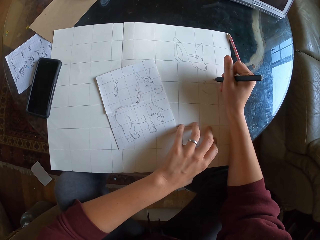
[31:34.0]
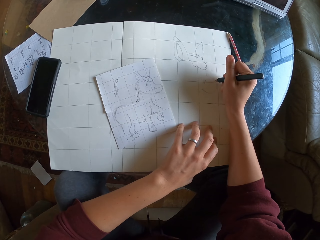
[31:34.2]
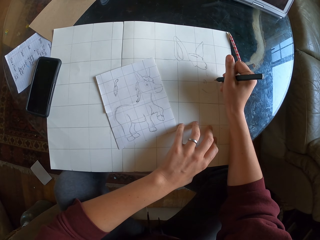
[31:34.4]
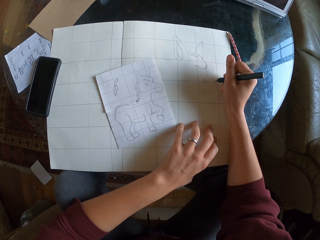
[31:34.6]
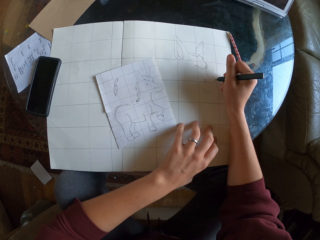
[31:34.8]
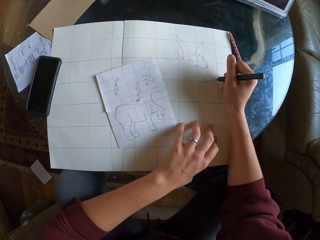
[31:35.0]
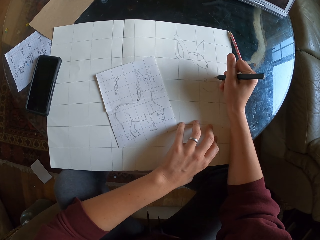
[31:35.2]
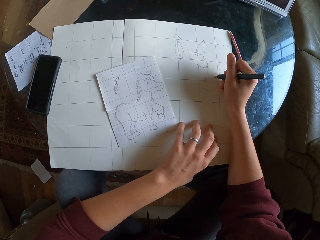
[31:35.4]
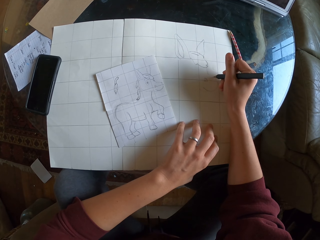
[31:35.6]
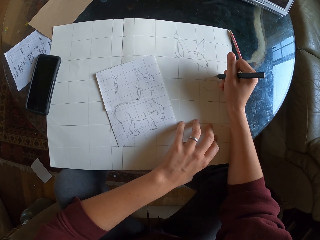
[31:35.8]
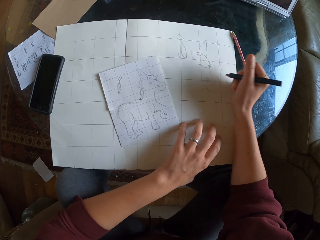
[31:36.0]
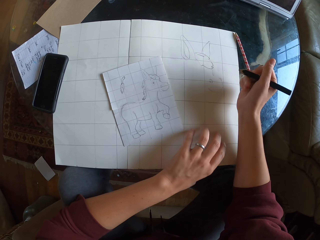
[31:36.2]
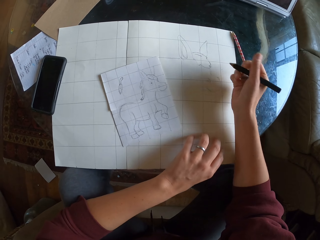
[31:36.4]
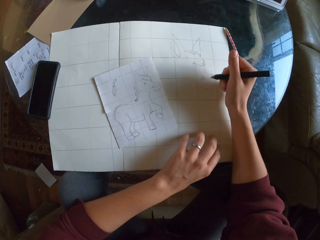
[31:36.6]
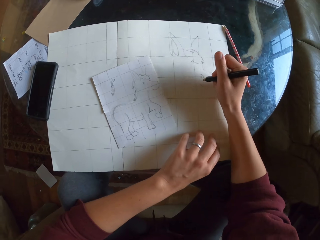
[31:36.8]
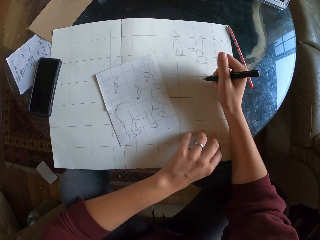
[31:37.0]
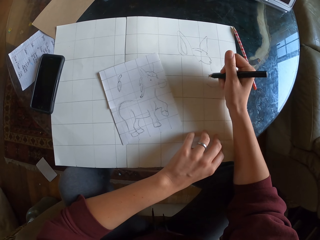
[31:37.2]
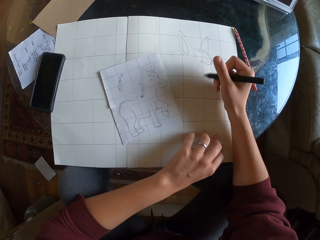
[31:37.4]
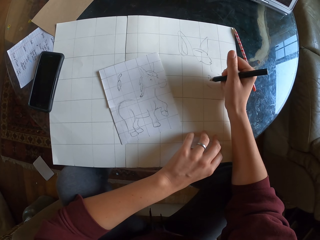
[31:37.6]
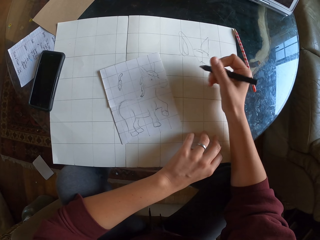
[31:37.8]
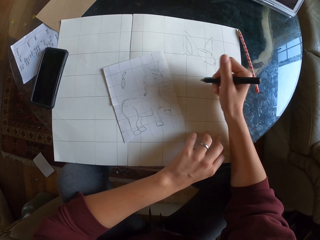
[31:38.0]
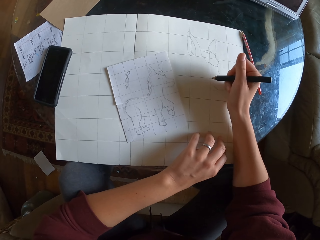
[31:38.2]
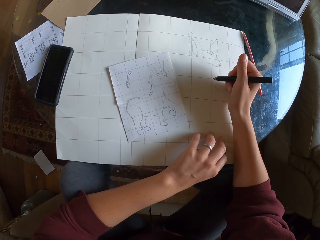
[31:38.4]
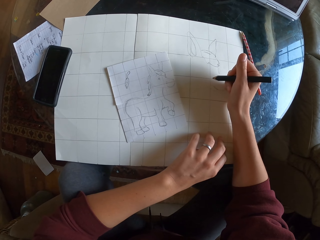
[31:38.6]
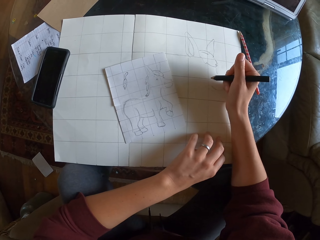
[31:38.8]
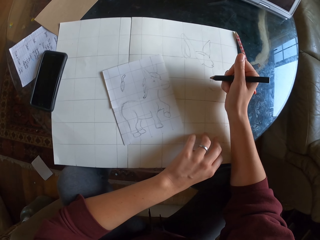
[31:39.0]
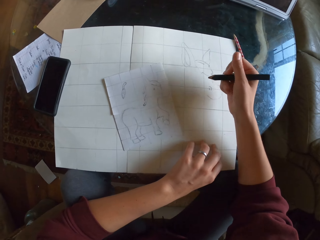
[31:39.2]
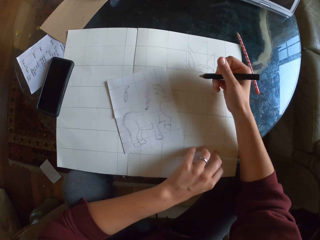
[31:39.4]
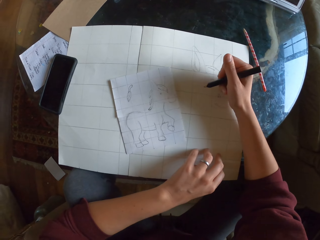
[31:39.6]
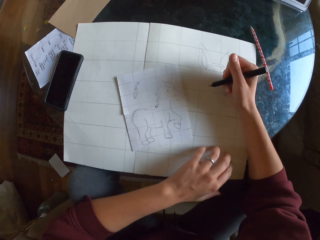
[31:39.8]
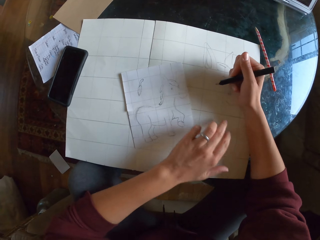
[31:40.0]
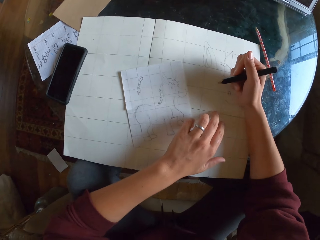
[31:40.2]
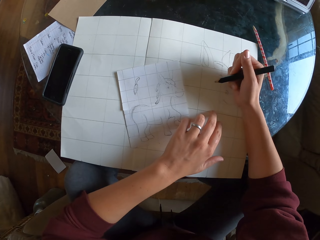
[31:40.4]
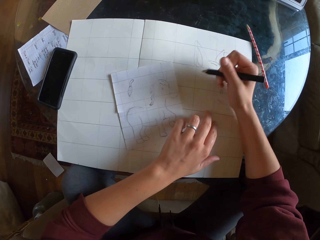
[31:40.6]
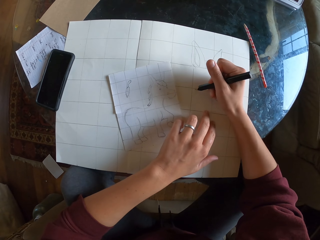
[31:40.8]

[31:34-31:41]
The camera wearer sketches on the drawing paper.

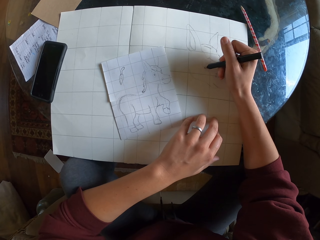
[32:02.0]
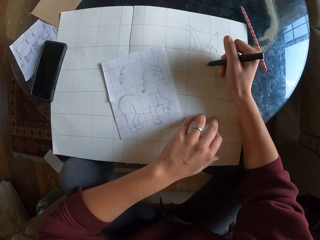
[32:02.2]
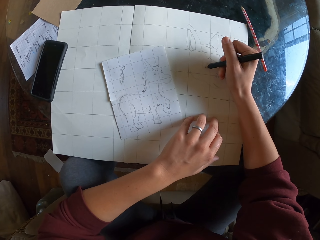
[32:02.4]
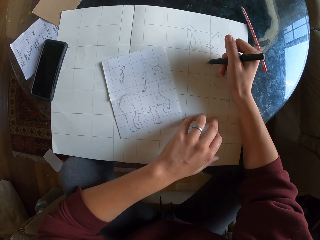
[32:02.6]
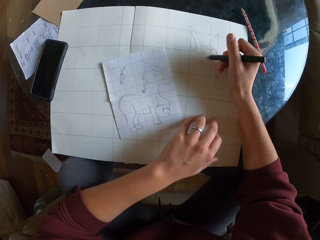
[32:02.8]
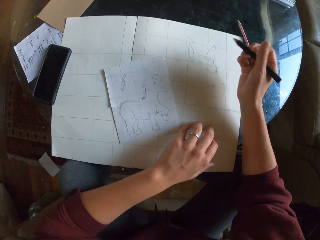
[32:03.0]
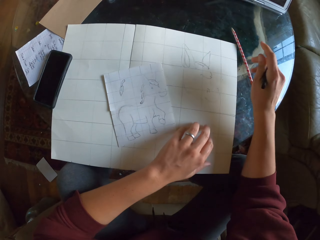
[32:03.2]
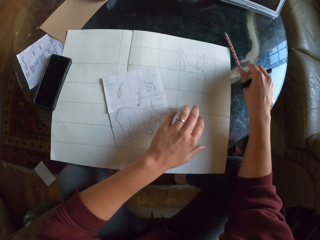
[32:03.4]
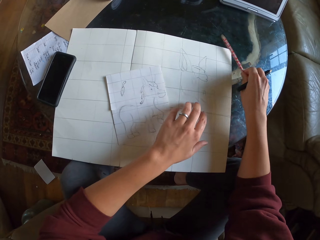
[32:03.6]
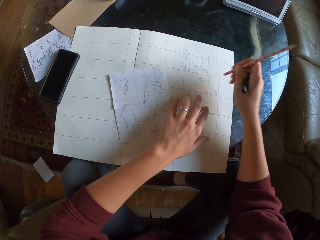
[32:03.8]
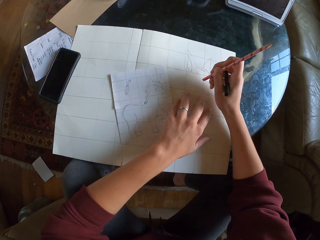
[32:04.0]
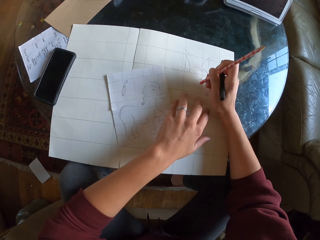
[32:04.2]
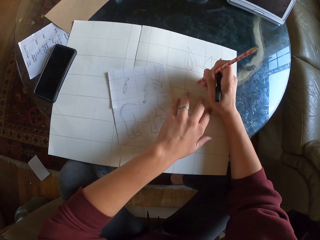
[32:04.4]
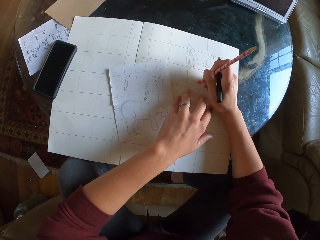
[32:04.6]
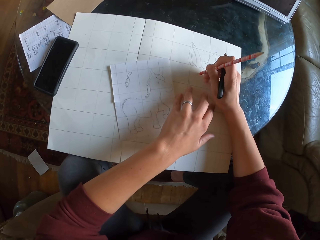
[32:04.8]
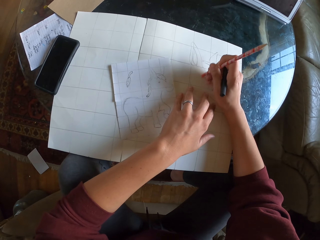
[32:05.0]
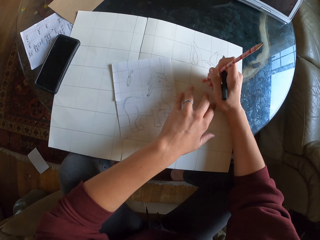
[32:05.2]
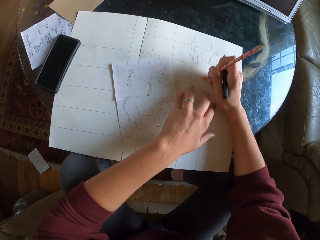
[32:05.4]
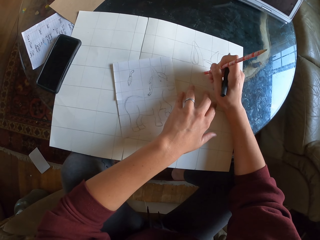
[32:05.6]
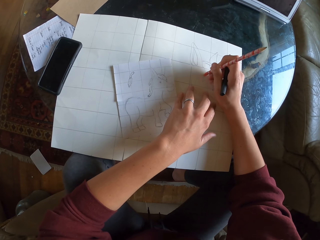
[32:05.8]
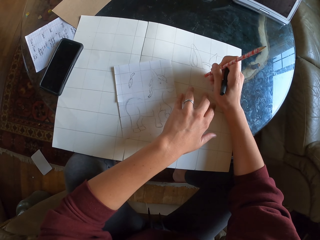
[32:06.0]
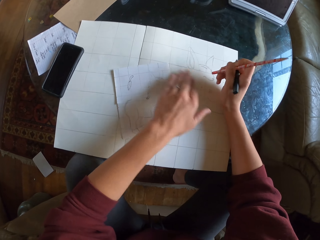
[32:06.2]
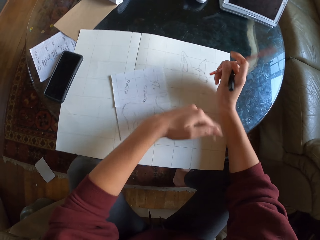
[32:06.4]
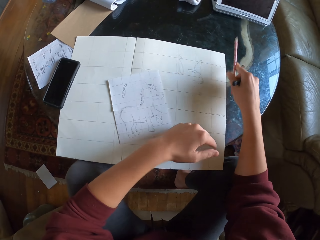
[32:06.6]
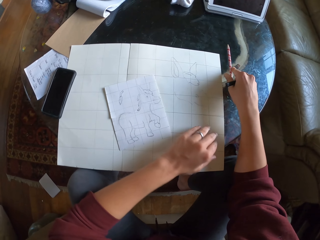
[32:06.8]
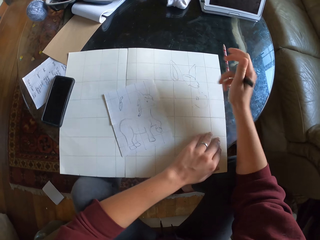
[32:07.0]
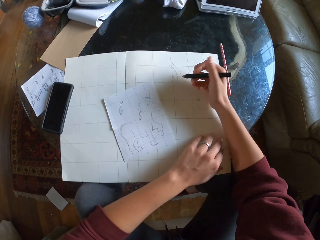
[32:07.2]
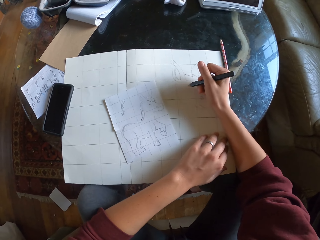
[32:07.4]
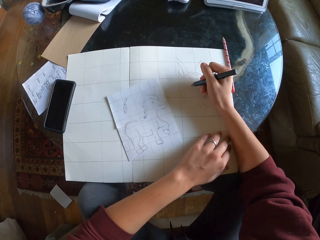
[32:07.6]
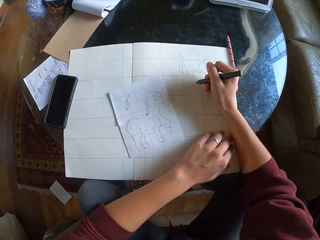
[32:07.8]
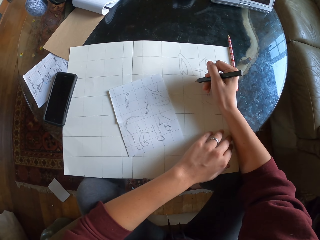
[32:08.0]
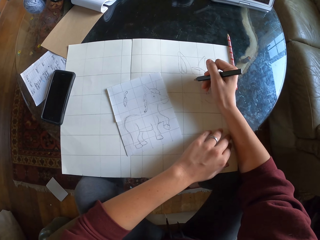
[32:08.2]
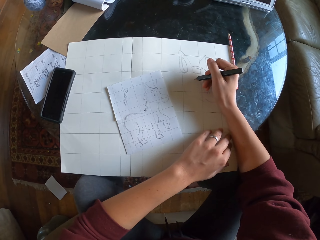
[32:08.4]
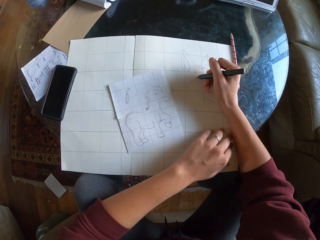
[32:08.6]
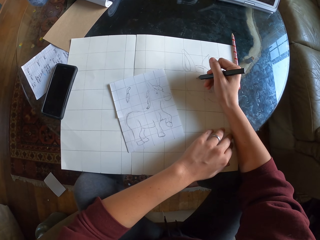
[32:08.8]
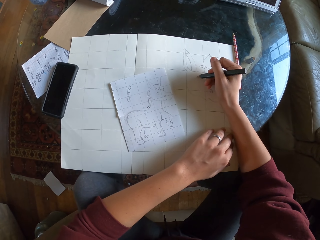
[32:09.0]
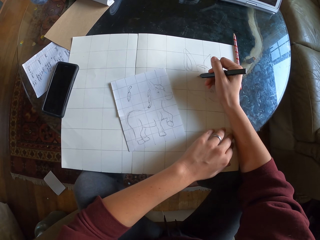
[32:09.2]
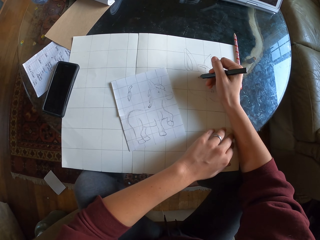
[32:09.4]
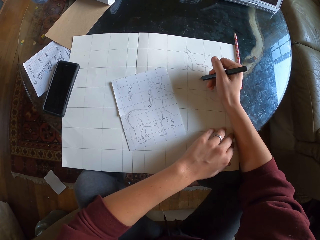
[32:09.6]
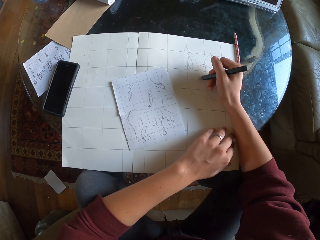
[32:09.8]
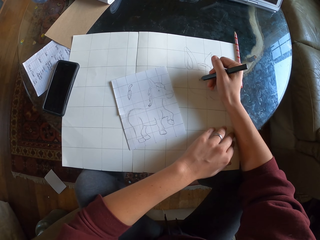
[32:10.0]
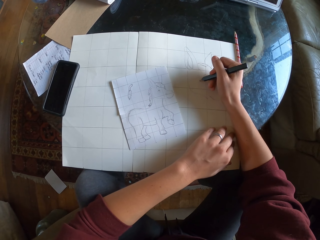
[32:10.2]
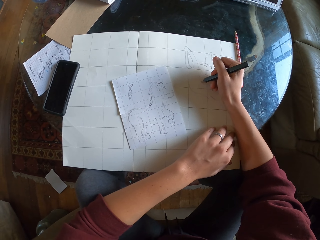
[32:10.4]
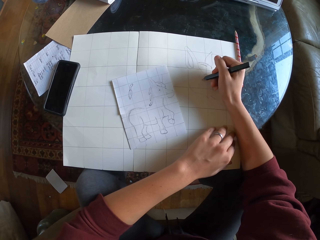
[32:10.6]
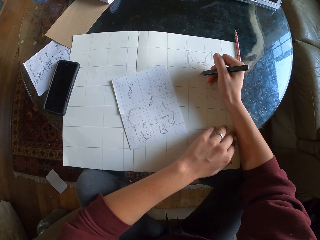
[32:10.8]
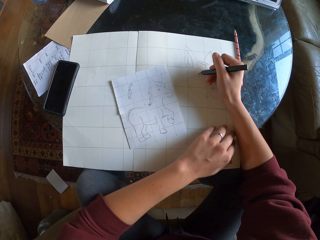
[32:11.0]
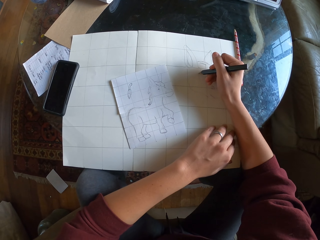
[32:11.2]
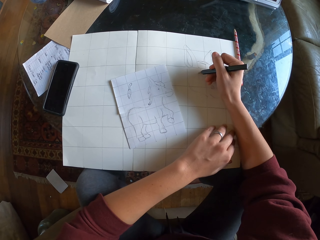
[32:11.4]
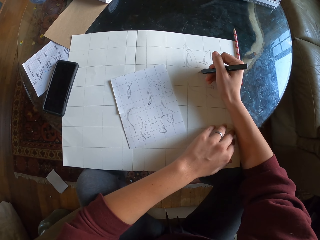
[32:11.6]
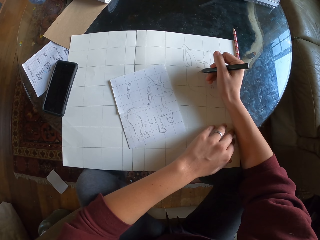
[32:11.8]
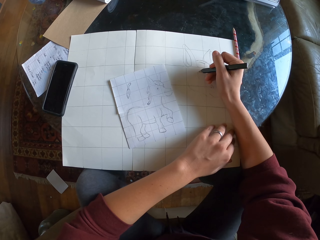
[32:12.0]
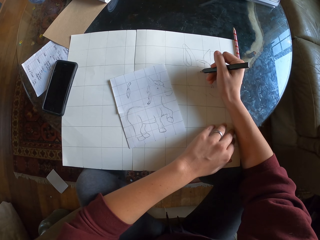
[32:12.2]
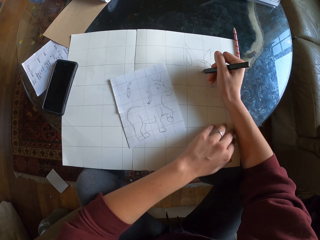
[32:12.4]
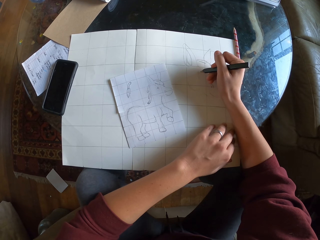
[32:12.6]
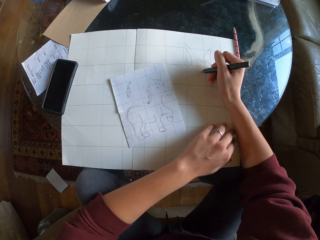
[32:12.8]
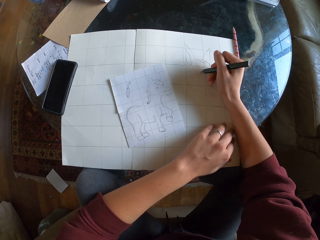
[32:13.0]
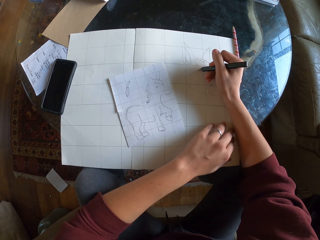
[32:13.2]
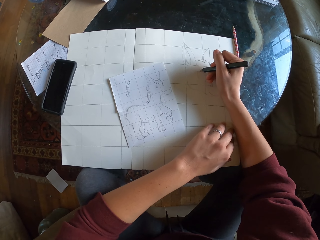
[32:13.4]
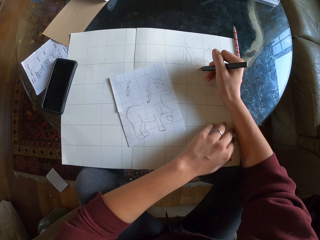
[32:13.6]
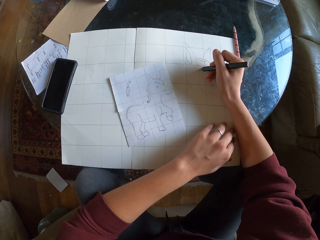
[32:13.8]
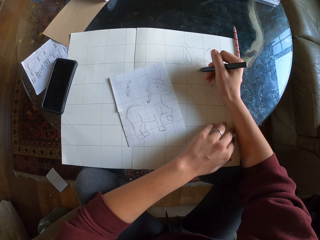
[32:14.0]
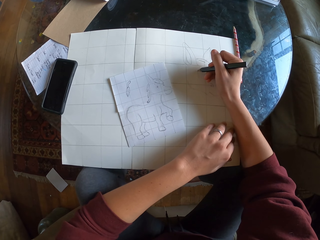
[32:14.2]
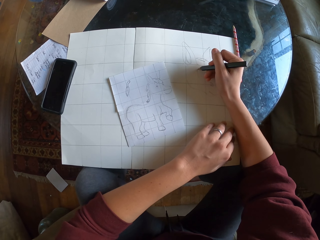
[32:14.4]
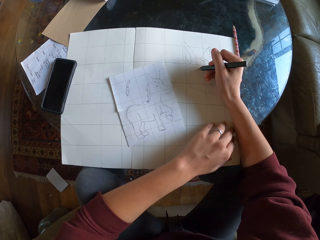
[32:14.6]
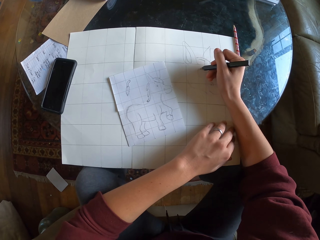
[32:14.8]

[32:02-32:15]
The camera wearer picks up a pencil on the table. They erase the drawing with a rubber. They wipe the drawing paper with their hand. They return the pencil on the table. They sketch on the drawing paper.

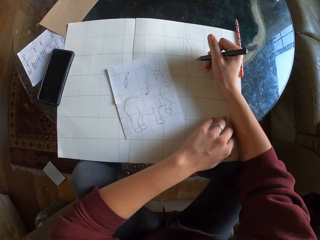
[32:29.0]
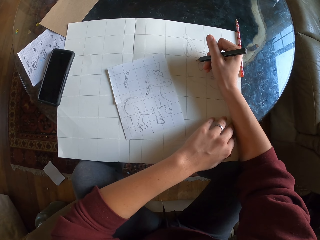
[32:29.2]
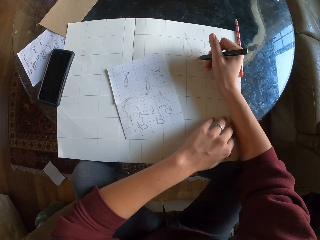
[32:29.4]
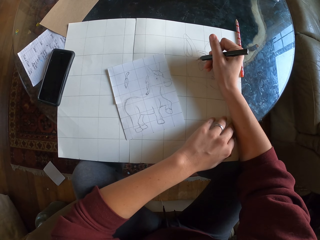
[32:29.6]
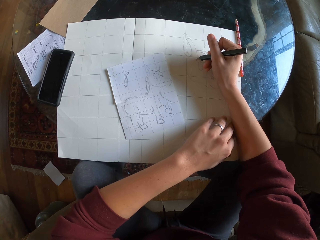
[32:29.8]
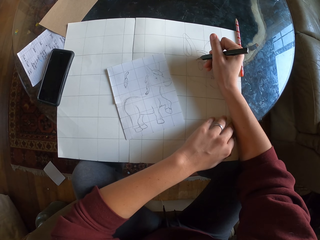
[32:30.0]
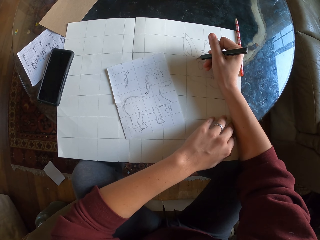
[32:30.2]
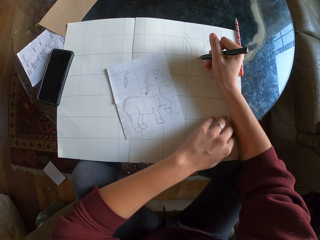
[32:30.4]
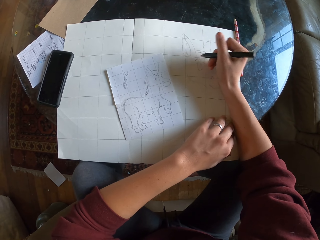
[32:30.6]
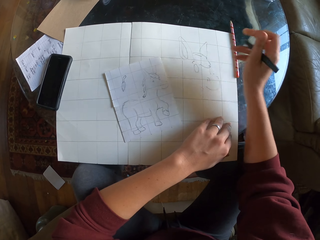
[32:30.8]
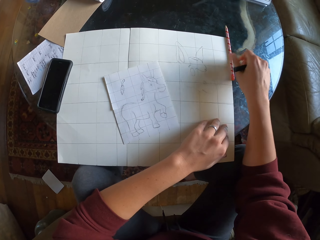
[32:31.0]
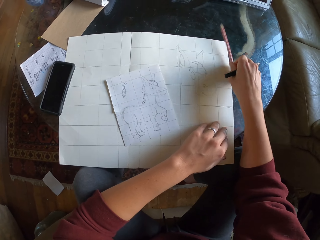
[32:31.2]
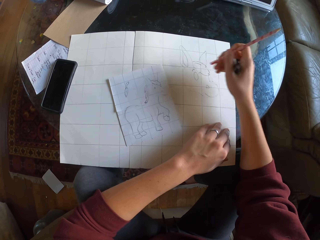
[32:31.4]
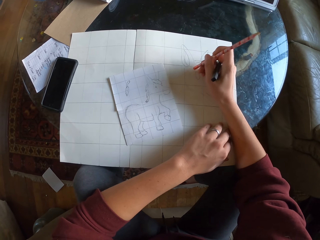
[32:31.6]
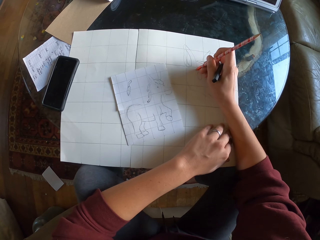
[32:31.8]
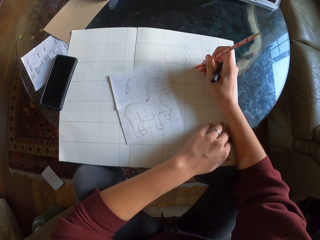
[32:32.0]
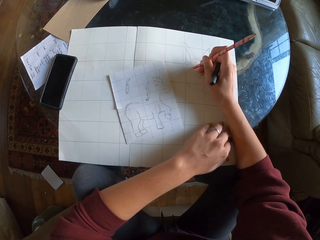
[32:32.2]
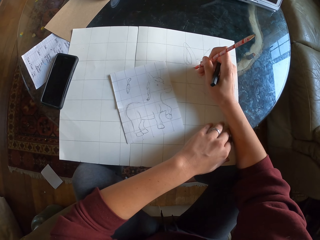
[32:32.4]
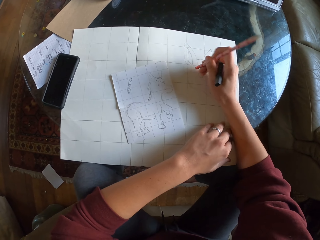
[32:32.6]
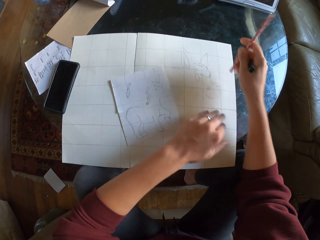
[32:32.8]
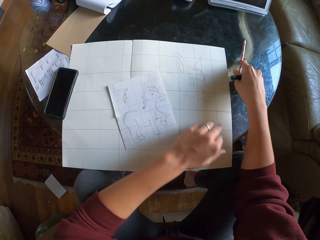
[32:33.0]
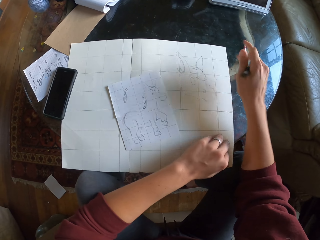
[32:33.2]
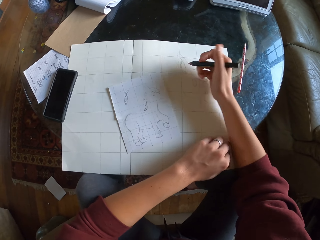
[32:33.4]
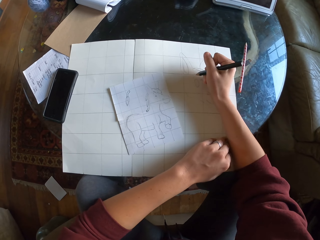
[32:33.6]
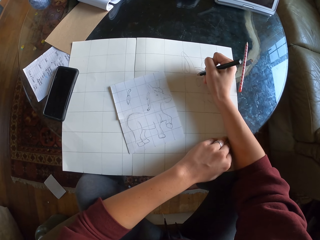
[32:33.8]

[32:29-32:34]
The camera wearer picks up the pencil on the table. They erase the drawing with a rubber. They place the pencil on the table.
